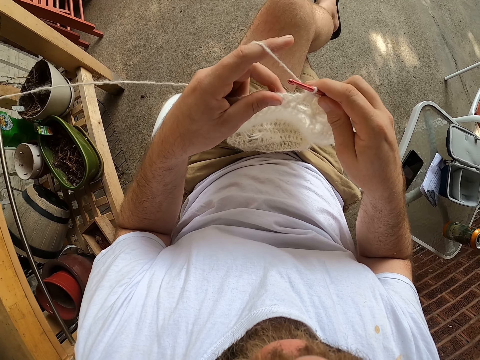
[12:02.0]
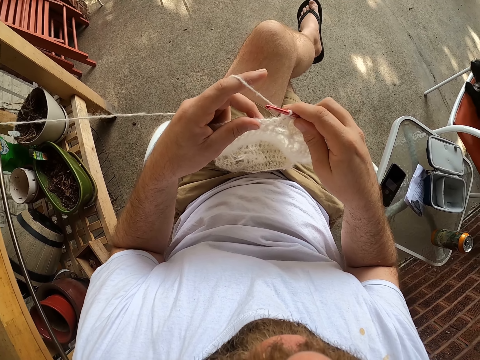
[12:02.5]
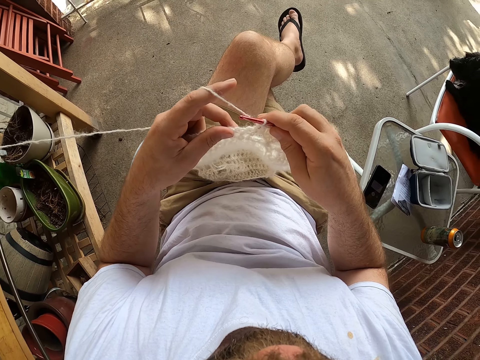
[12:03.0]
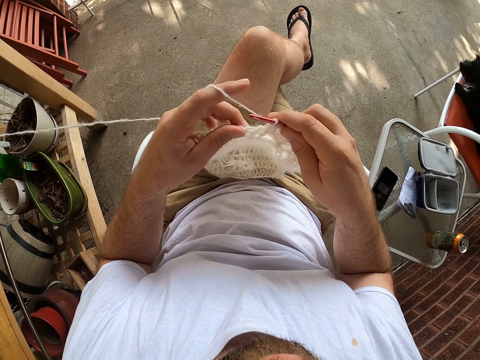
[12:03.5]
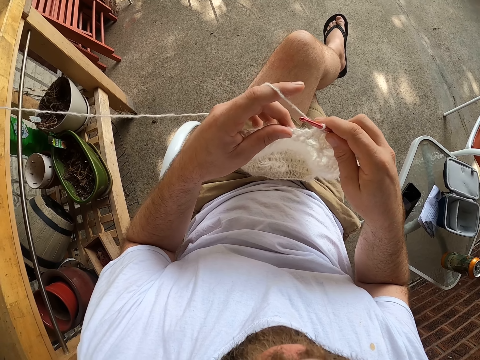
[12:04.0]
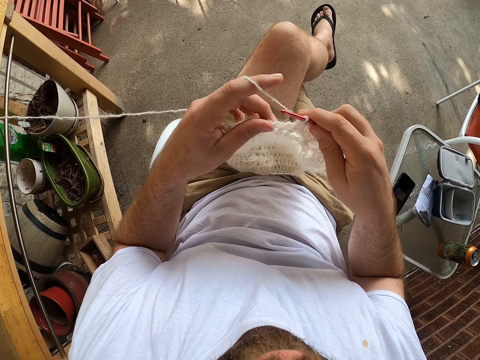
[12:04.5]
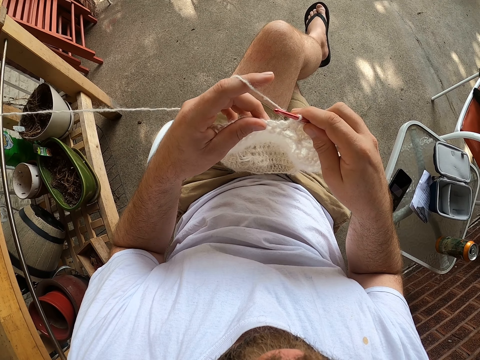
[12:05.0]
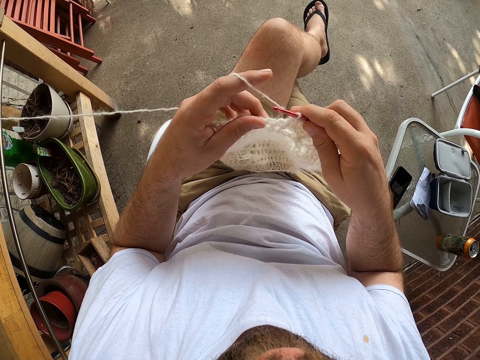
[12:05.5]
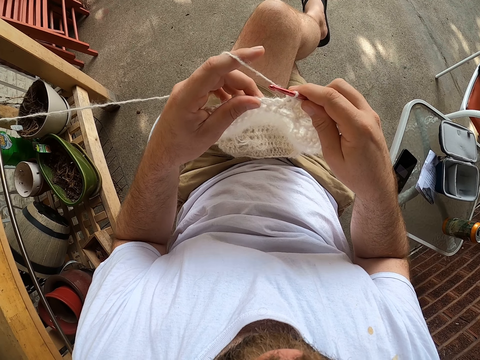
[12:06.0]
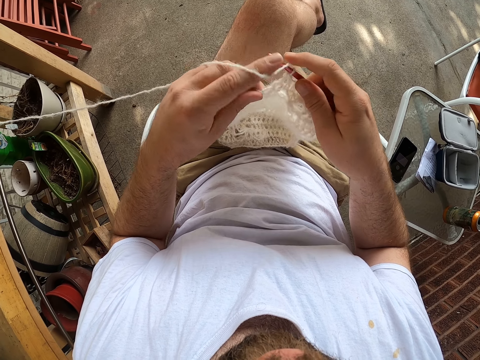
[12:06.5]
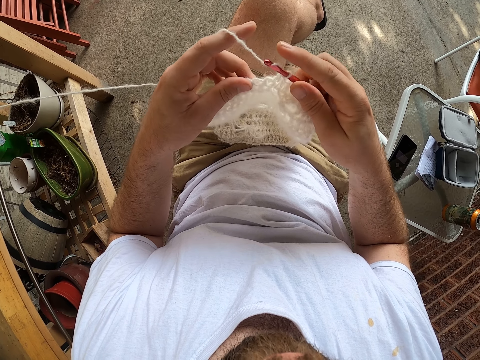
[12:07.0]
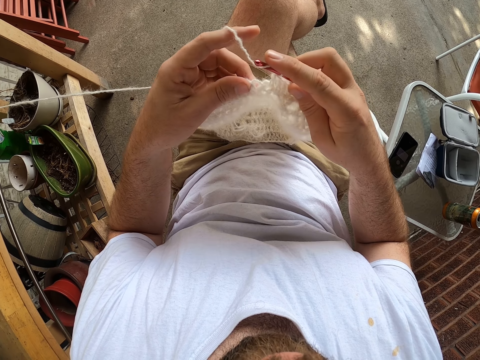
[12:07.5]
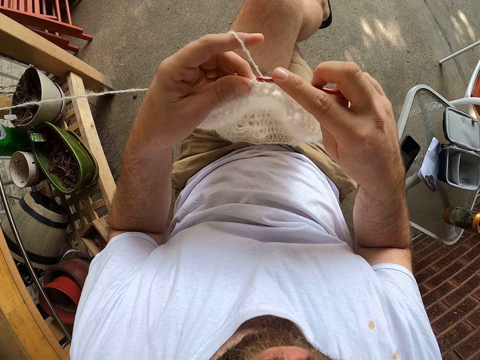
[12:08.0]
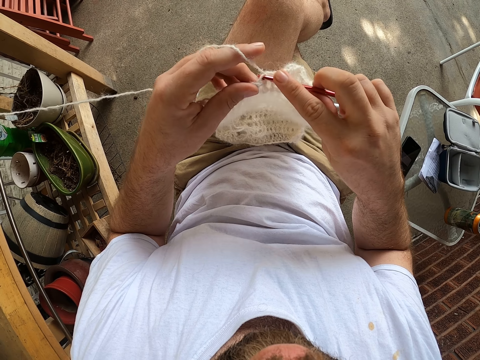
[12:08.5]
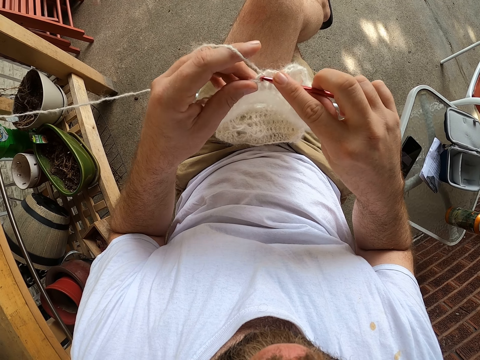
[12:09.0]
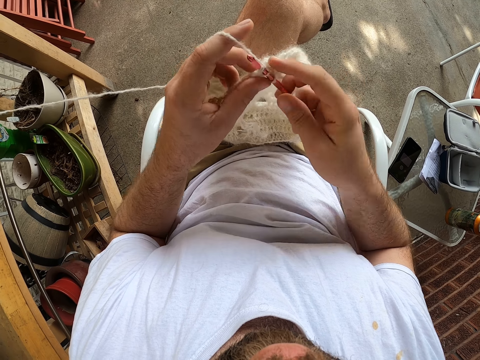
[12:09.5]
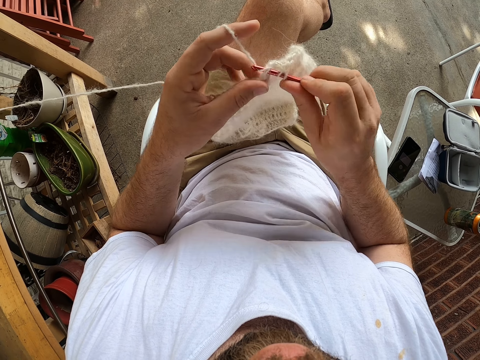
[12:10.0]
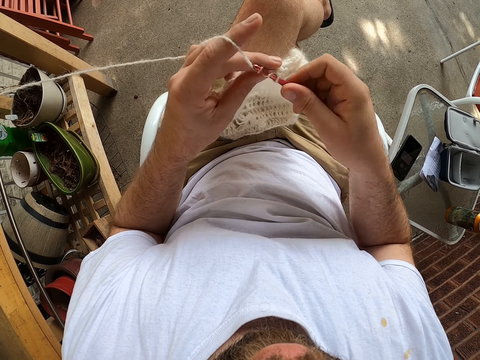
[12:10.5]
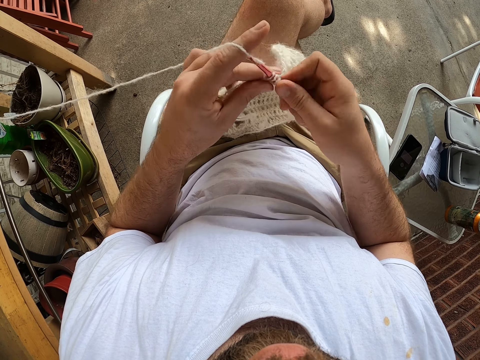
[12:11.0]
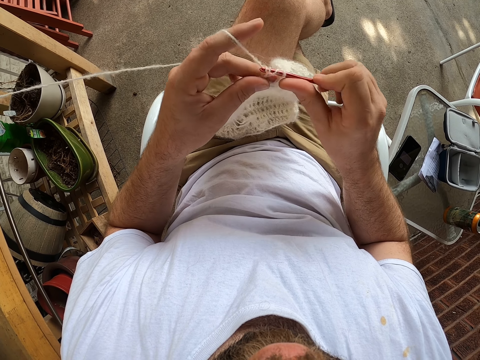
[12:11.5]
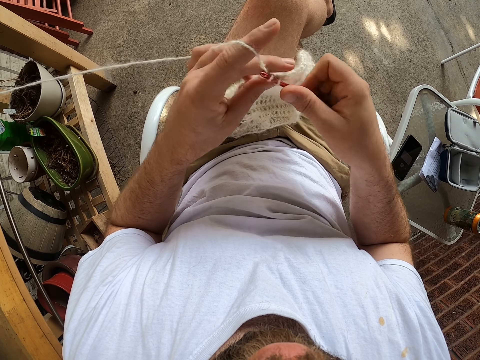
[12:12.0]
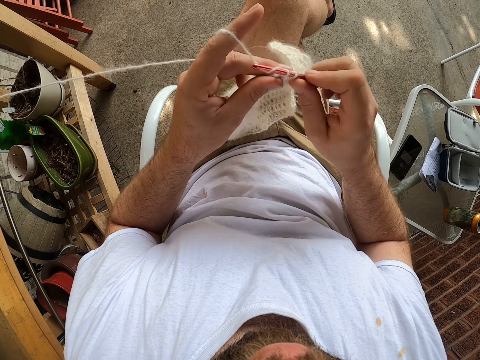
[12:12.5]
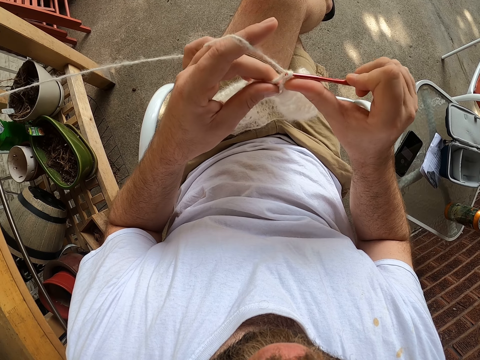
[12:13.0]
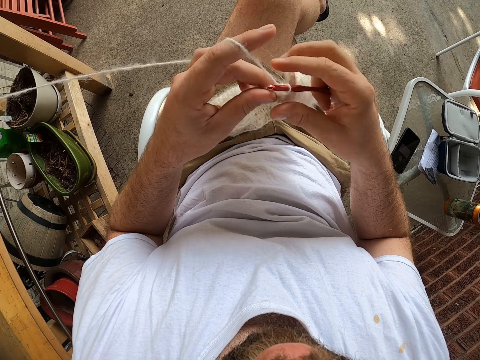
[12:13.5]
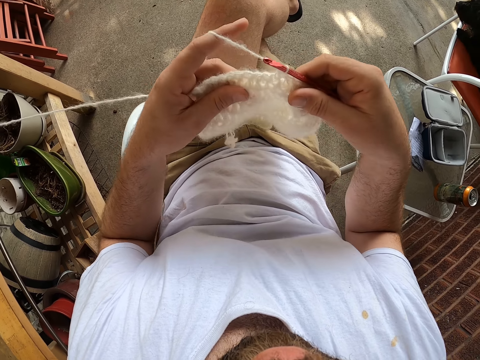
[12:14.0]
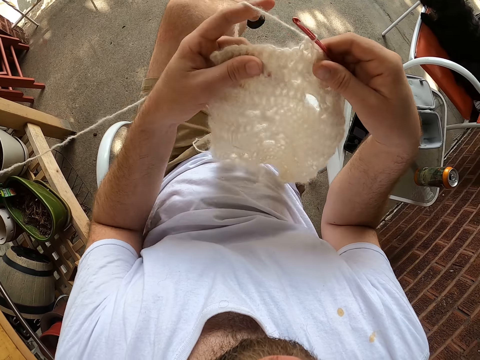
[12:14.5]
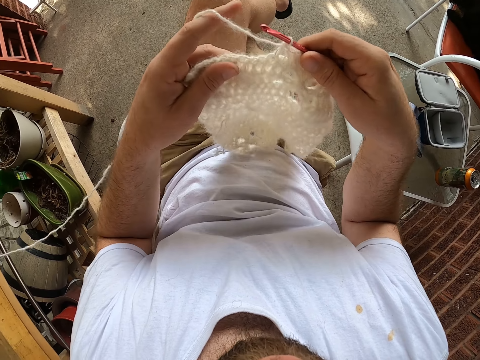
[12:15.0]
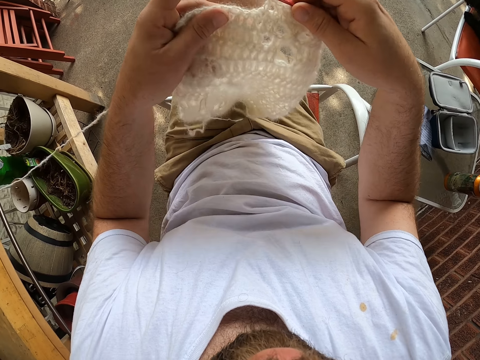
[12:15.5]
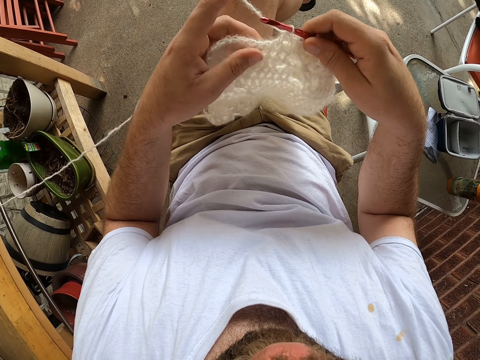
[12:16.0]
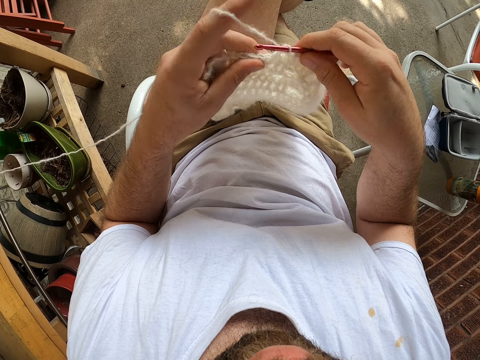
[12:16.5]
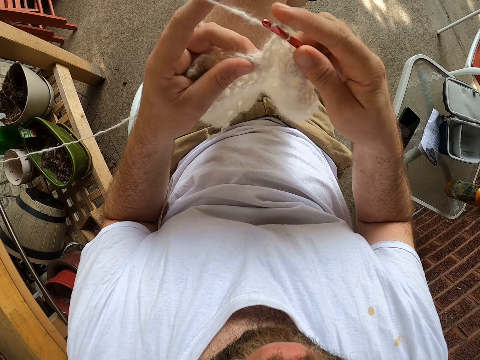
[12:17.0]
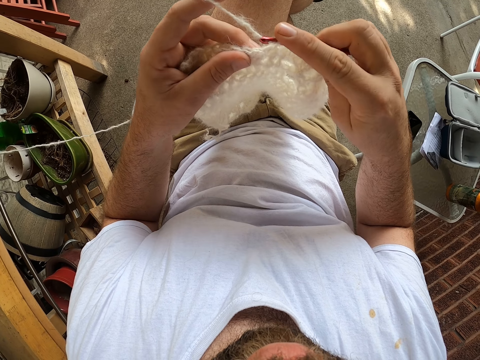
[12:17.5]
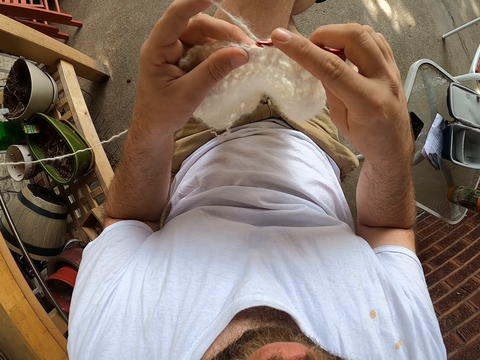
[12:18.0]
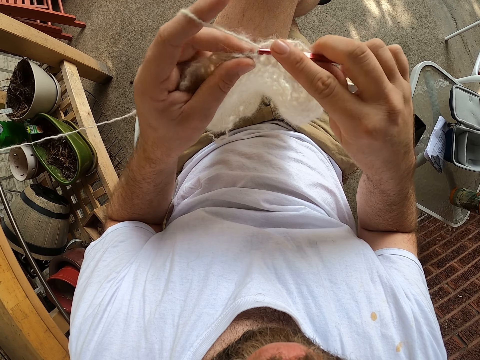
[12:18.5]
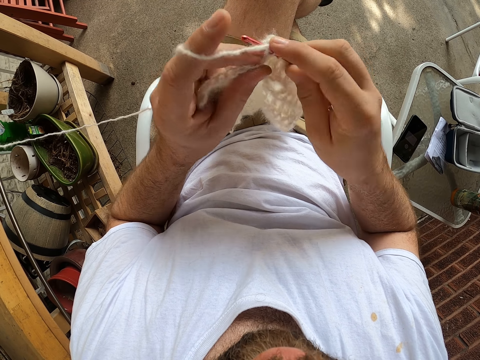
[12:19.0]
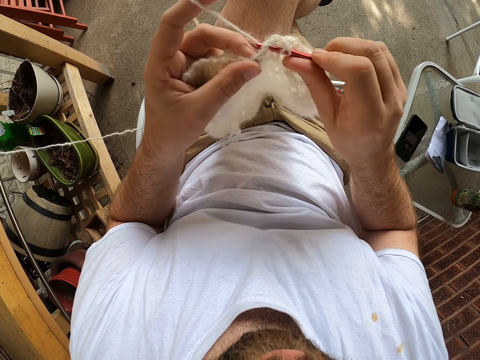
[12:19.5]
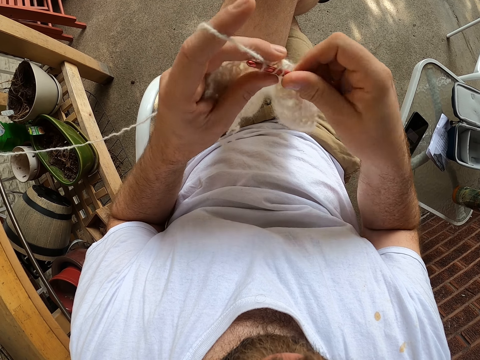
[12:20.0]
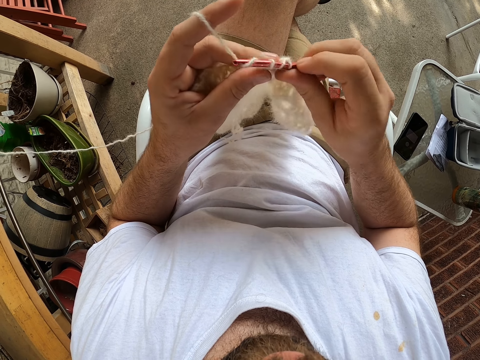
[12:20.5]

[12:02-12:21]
The camera wearer knits the fabric. They adjust the fabric. They knit the fabric.

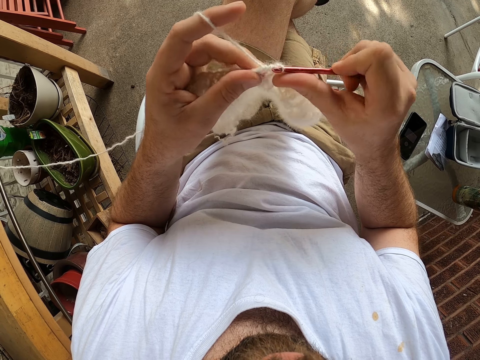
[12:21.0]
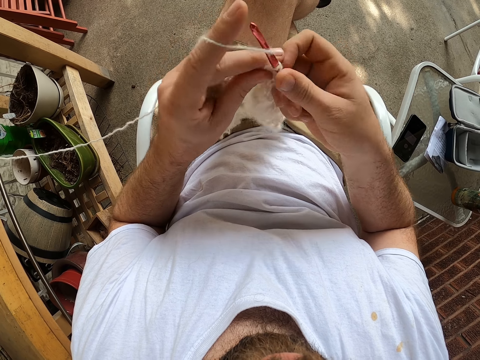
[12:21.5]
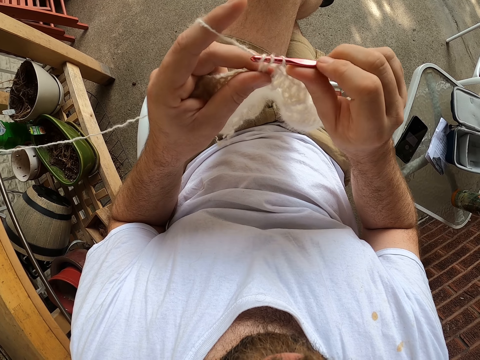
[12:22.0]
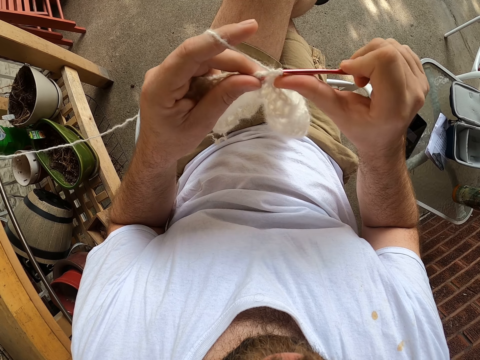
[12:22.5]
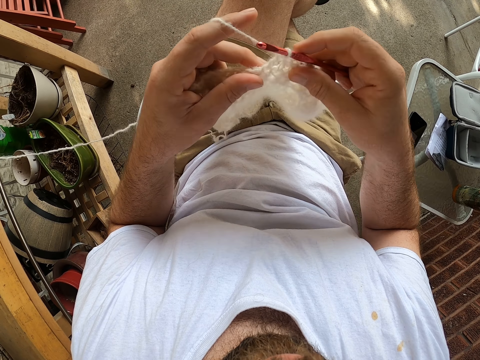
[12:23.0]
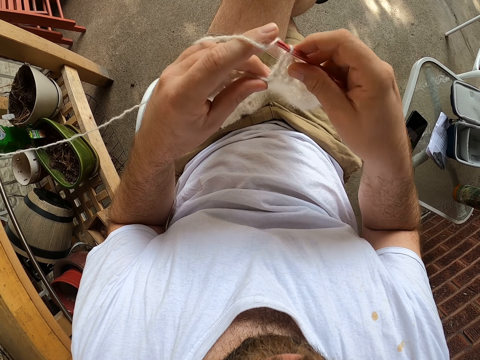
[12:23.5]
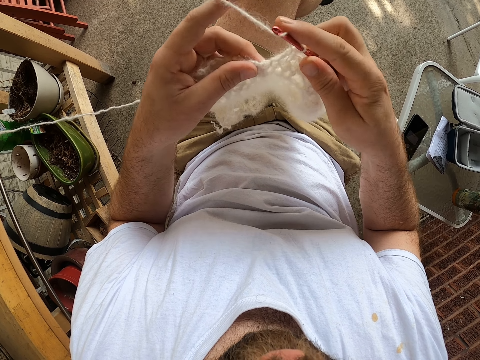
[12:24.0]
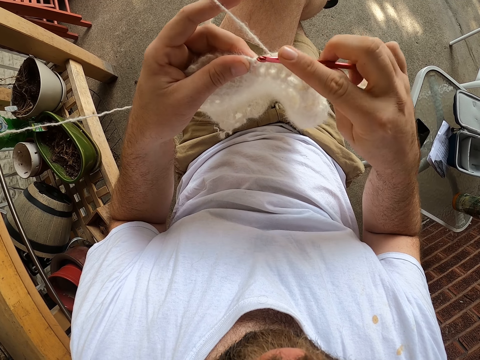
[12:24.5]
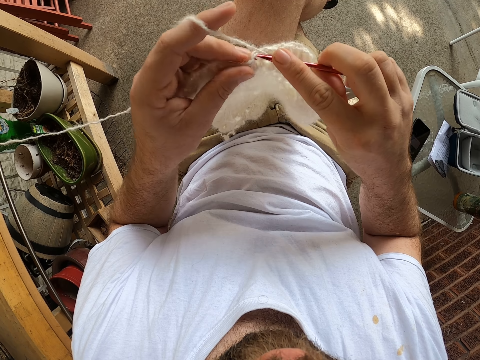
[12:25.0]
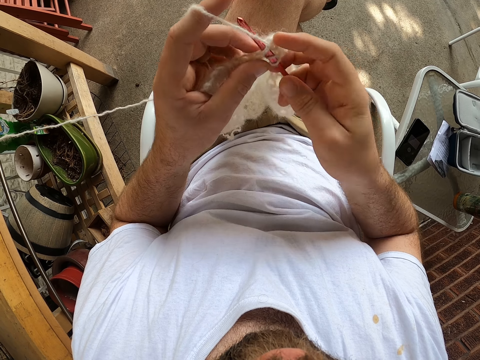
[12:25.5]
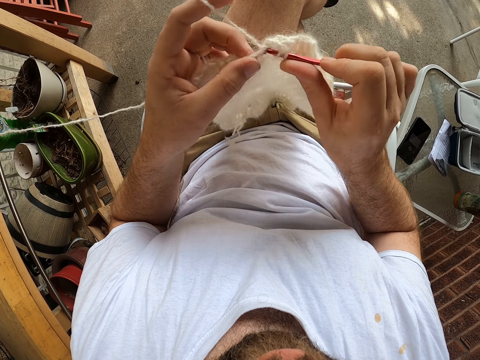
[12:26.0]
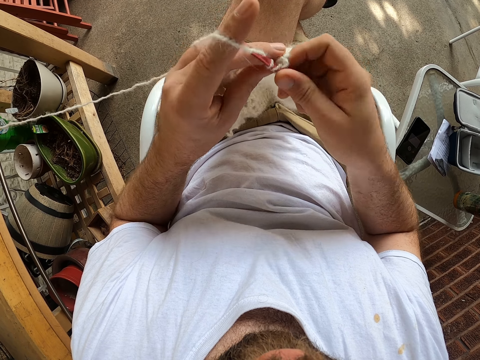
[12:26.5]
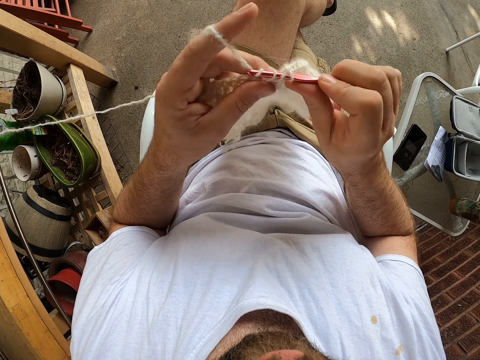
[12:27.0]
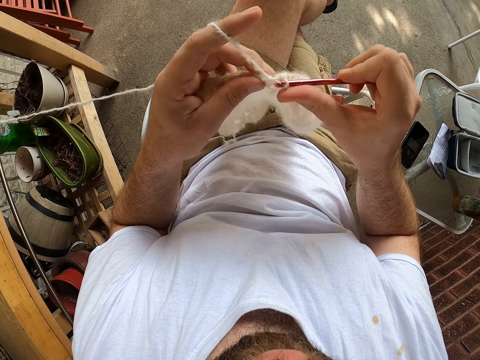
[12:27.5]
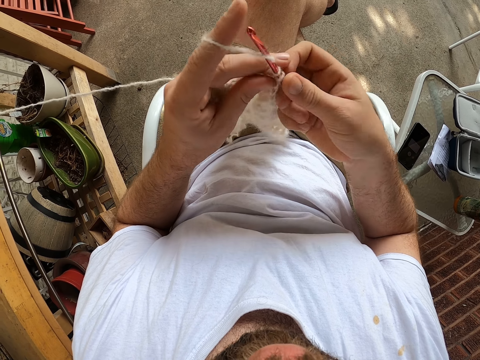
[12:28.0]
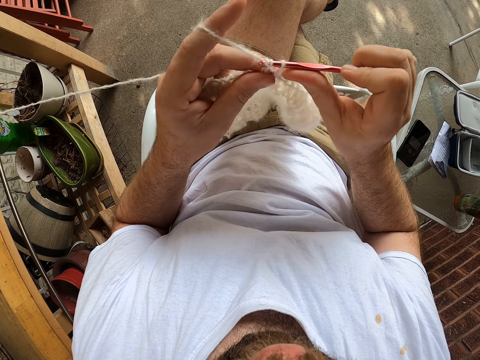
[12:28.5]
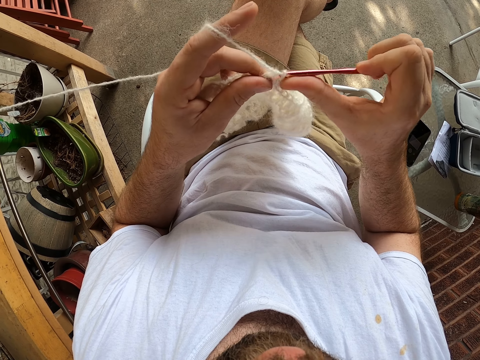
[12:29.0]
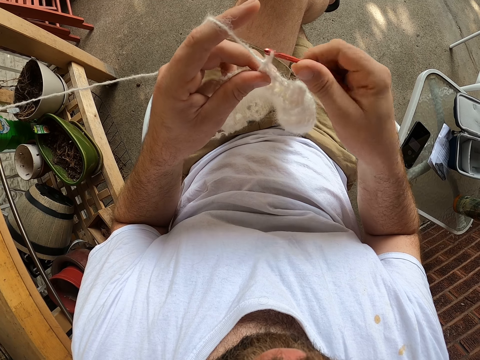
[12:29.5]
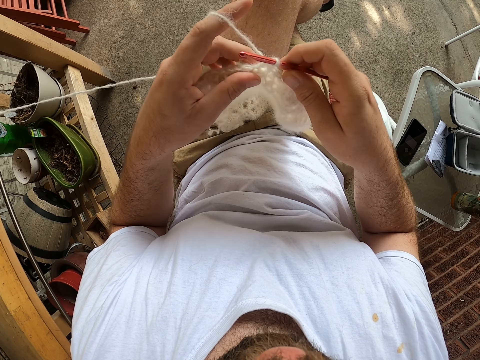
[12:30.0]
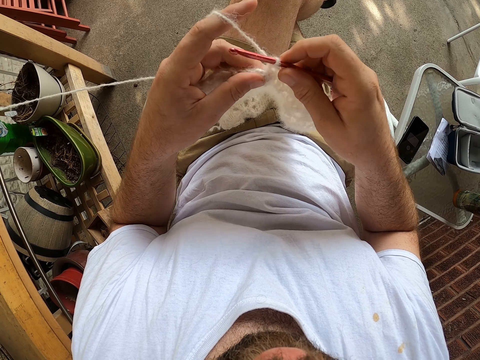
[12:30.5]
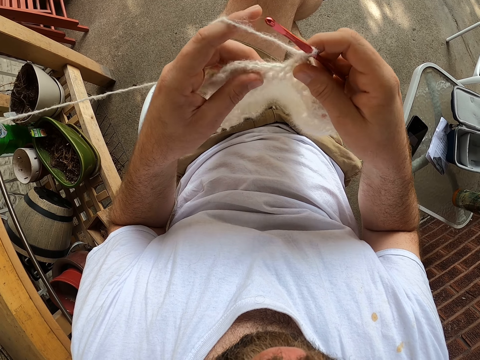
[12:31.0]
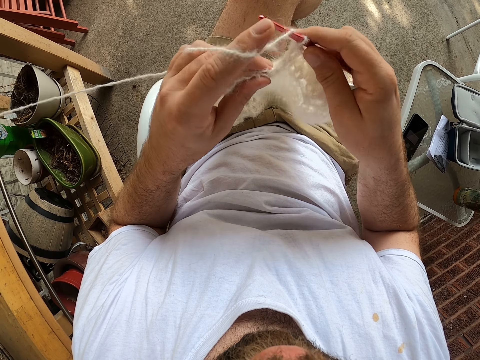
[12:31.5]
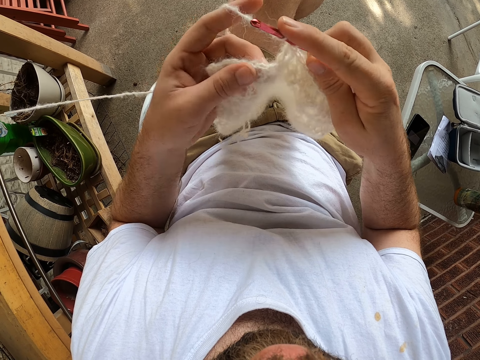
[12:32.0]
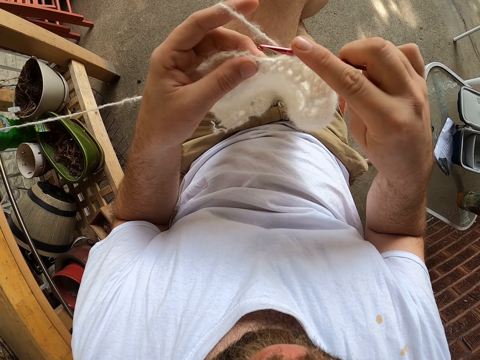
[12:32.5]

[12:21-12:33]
The camera wearer adjusts the fabric. They knit the fabric.
